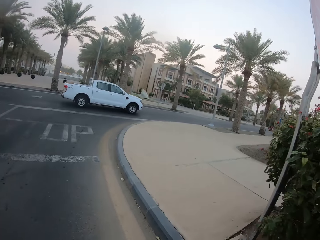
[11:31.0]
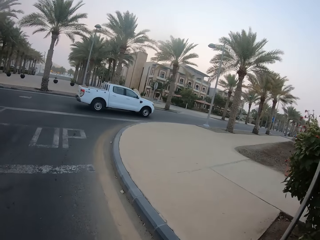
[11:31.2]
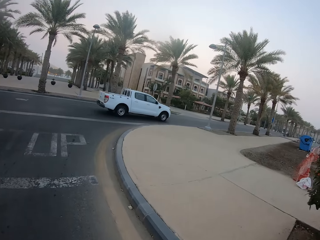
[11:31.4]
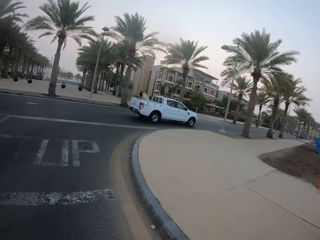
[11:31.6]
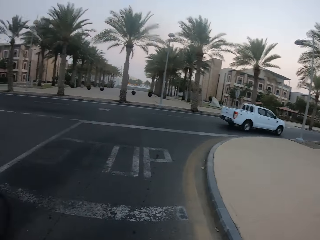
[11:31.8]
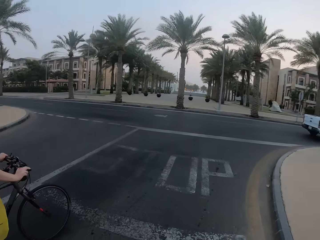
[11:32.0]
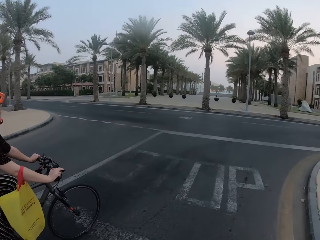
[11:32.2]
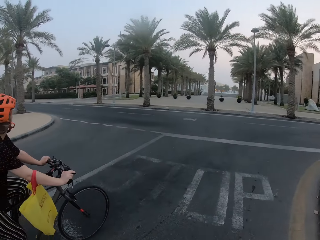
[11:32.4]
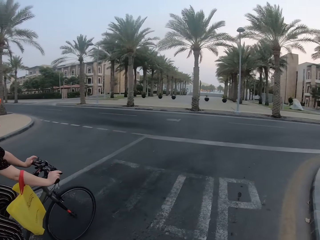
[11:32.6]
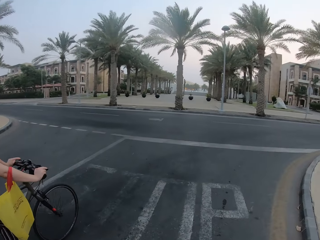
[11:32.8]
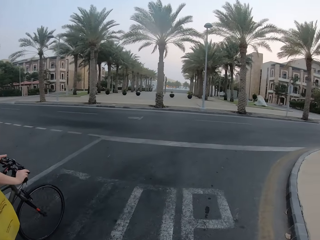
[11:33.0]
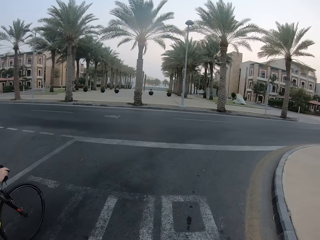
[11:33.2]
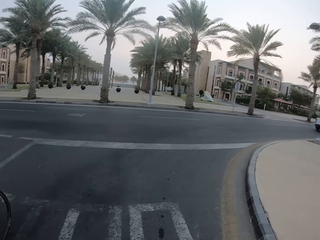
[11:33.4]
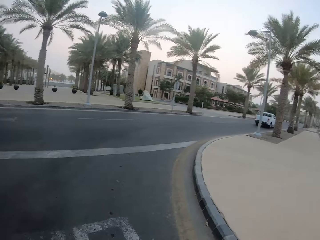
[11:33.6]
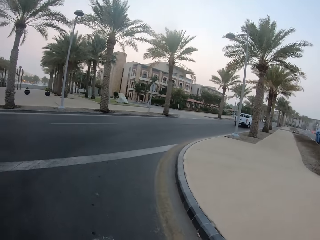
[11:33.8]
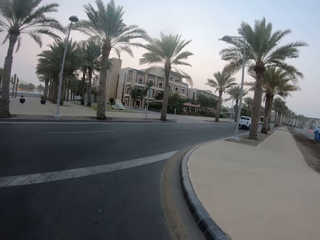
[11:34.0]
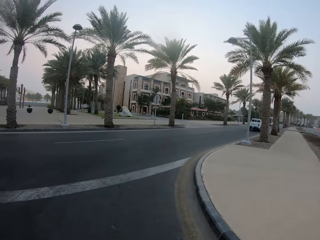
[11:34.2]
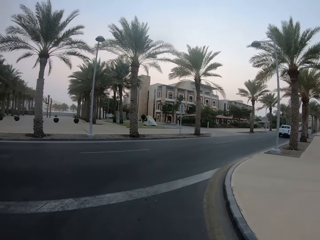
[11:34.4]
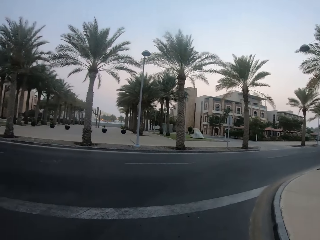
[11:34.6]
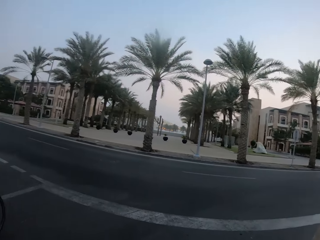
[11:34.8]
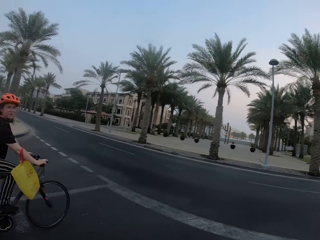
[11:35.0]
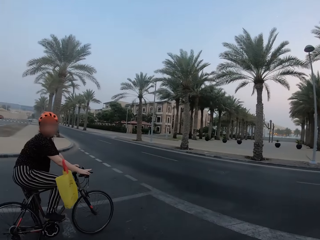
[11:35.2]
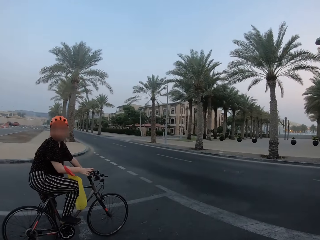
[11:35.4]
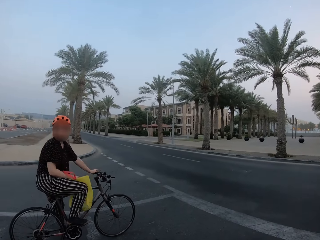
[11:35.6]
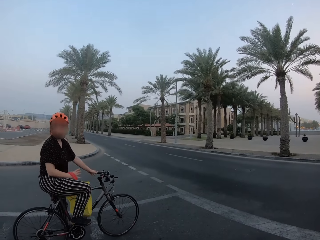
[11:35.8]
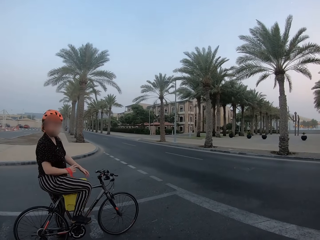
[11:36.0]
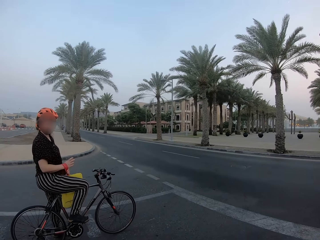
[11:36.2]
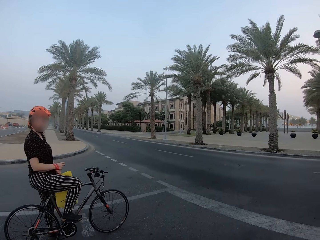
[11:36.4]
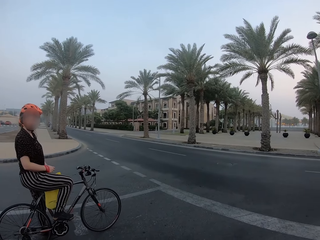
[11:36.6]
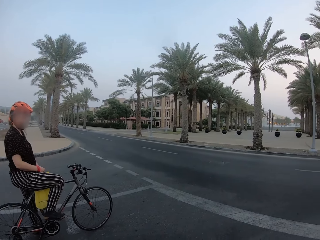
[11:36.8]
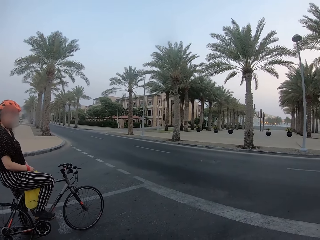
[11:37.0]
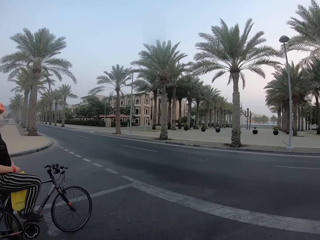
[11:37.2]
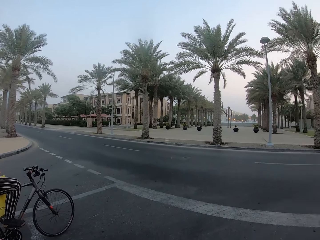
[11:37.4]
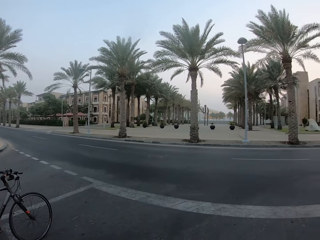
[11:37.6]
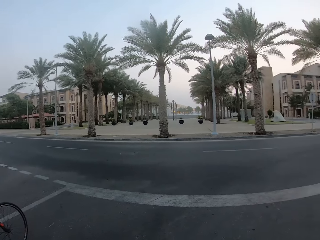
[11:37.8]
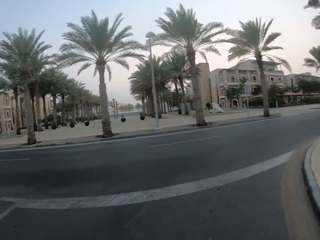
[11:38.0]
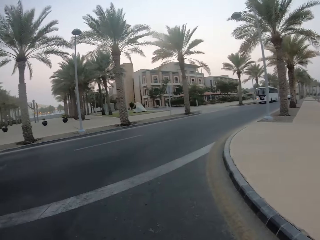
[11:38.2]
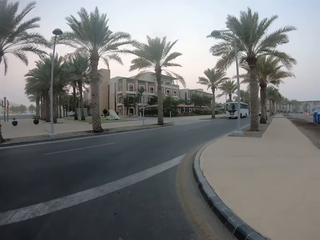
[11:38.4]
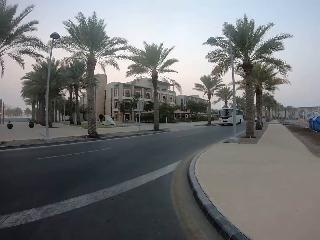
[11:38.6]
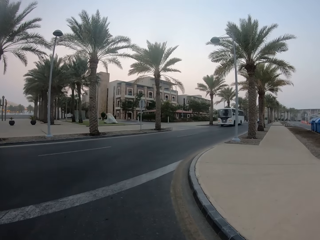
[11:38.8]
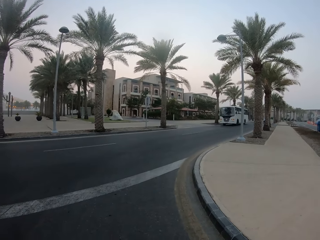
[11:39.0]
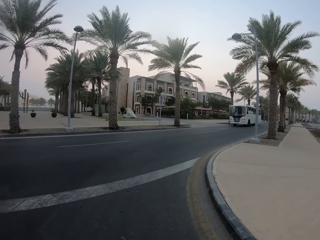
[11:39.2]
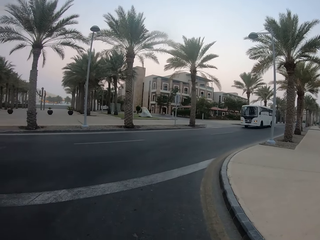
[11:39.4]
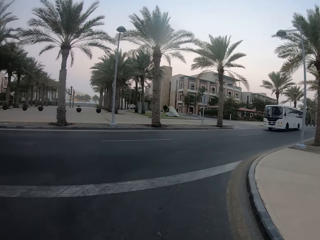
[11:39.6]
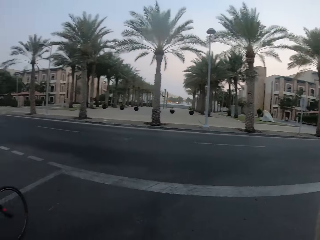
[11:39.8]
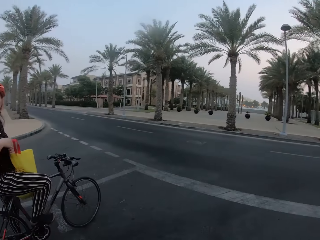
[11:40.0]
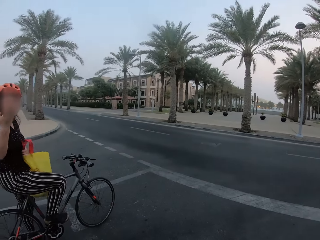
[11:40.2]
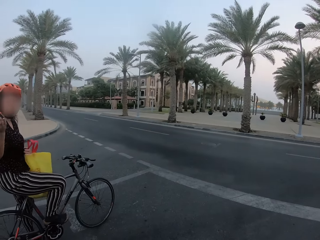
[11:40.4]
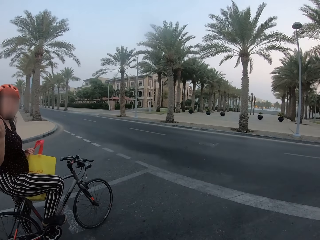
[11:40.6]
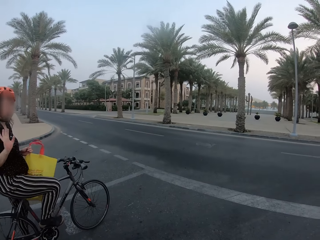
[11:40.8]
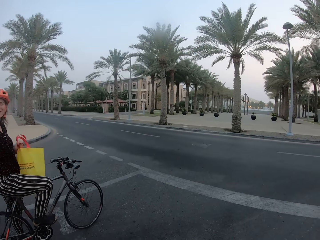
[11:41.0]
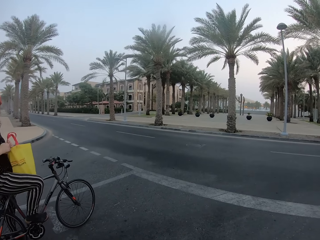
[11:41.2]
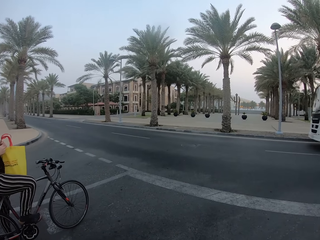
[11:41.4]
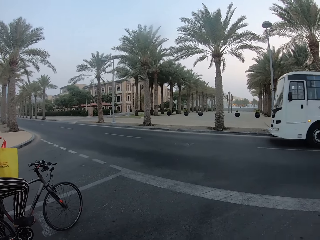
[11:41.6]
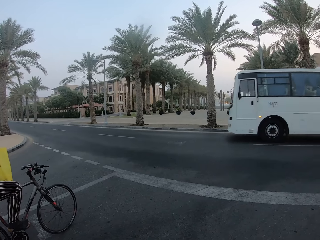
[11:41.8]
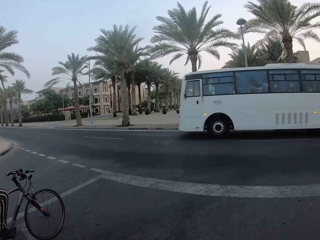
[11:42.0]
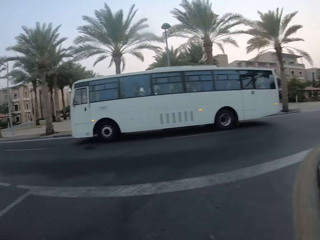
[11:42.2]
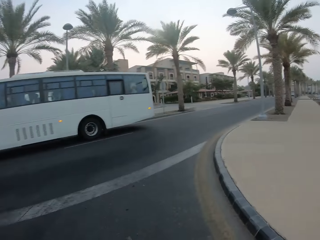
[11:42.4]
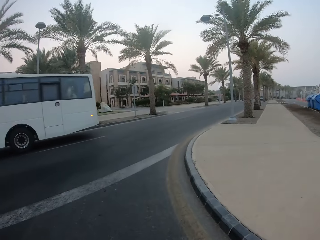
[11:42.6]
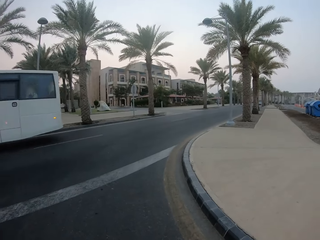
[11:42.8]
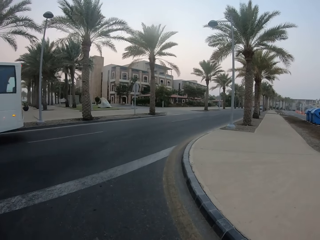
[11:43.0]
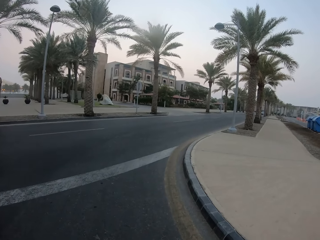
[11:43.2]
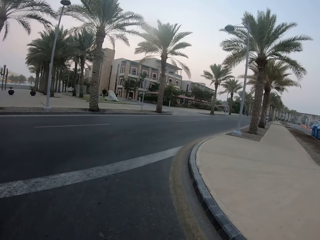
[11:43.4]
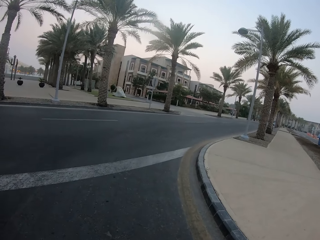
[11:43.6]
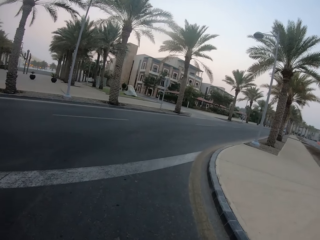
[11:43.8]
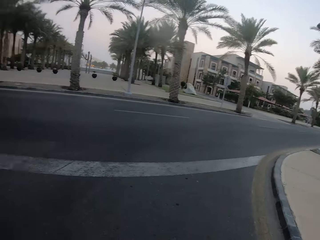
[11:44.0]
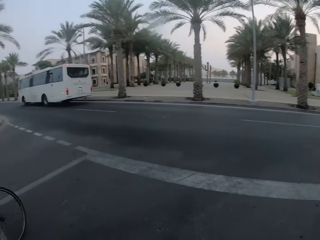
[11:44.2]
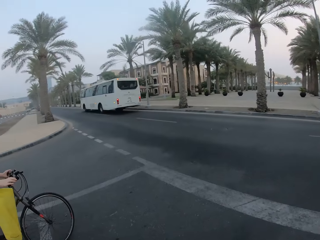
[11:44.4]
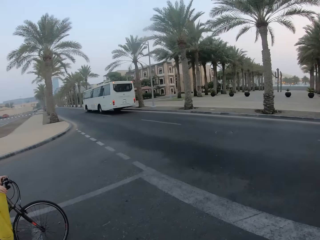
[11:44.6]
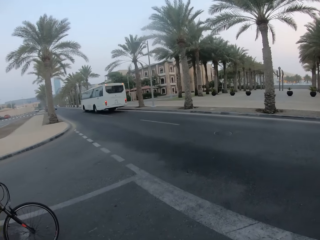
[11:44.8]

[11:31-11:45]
The camera wearer looks around the road. A woman looks around the road. The camera wearer stops at the road. The woman moves hands. The camera wearer moves hands, looks around the road.

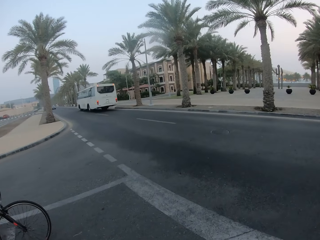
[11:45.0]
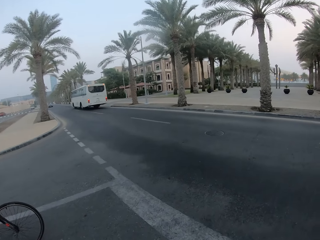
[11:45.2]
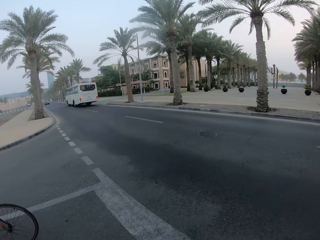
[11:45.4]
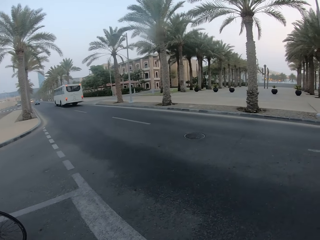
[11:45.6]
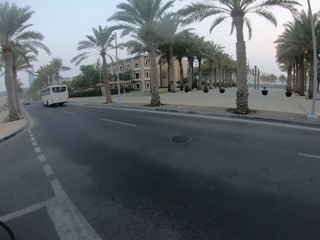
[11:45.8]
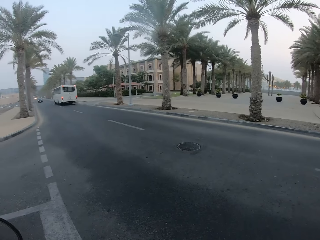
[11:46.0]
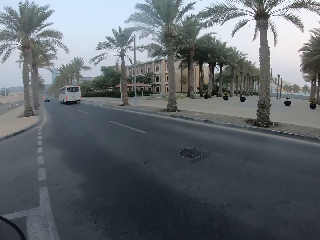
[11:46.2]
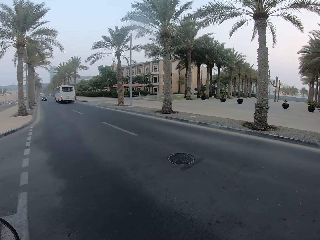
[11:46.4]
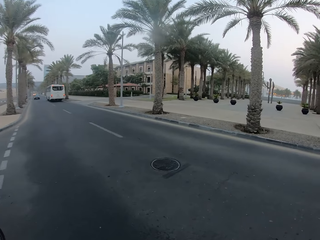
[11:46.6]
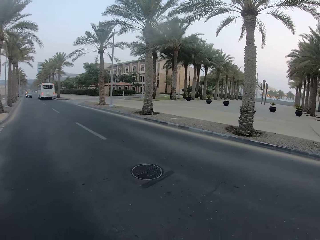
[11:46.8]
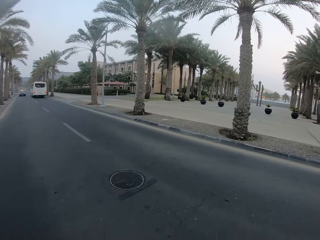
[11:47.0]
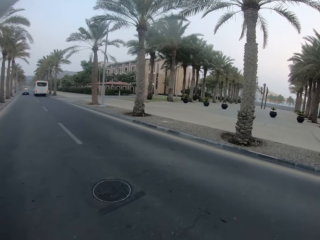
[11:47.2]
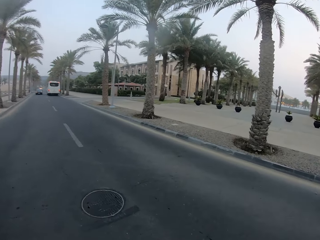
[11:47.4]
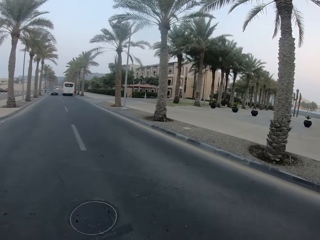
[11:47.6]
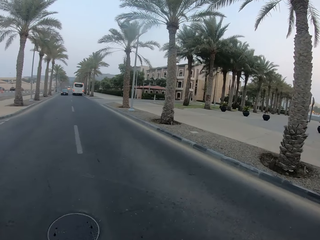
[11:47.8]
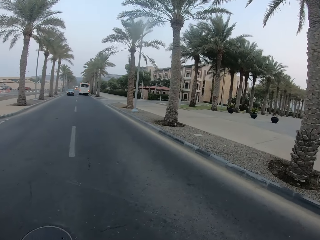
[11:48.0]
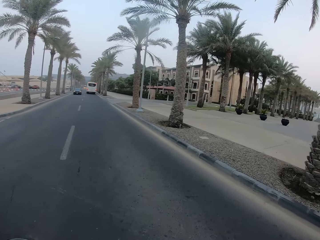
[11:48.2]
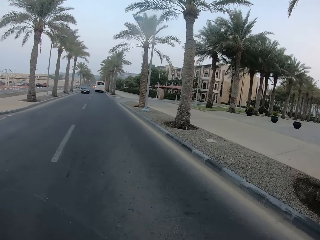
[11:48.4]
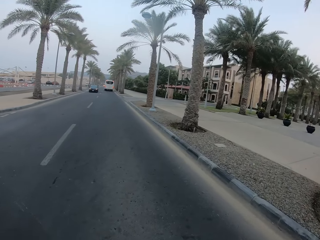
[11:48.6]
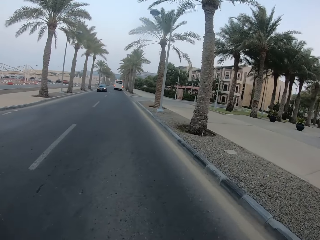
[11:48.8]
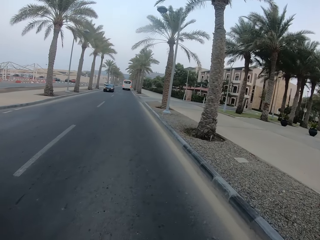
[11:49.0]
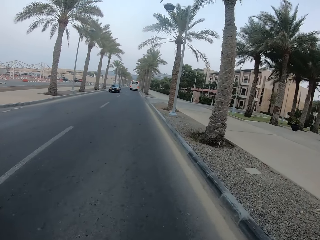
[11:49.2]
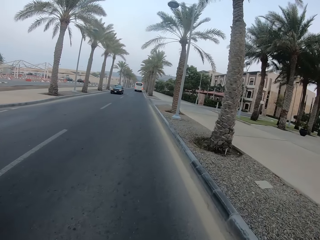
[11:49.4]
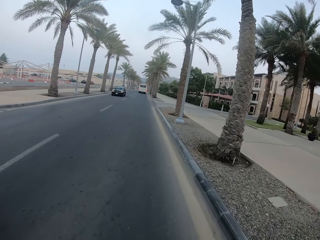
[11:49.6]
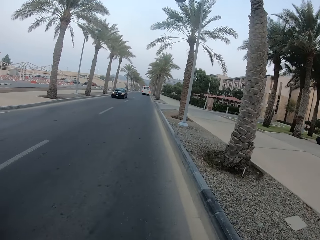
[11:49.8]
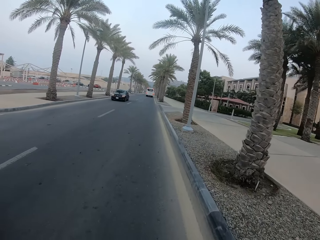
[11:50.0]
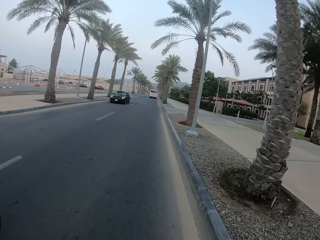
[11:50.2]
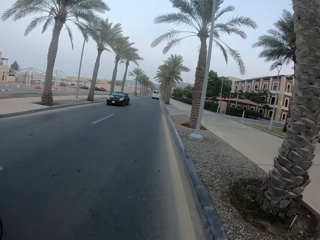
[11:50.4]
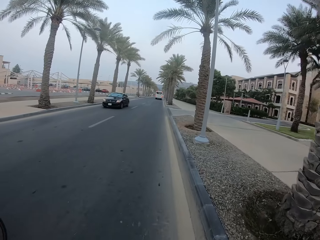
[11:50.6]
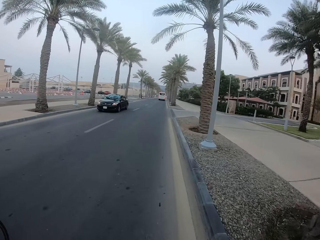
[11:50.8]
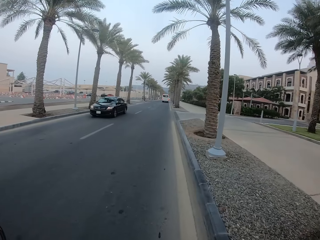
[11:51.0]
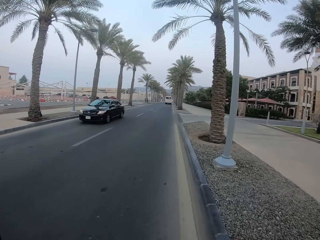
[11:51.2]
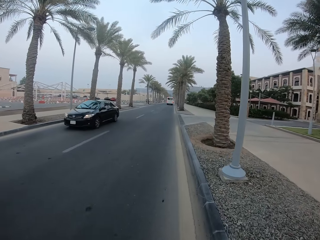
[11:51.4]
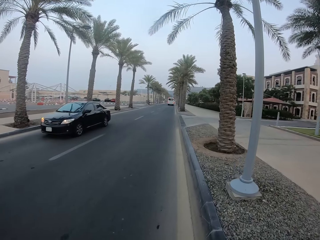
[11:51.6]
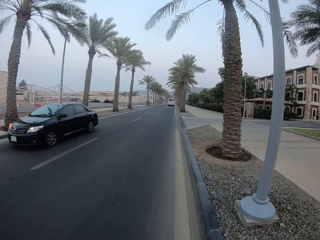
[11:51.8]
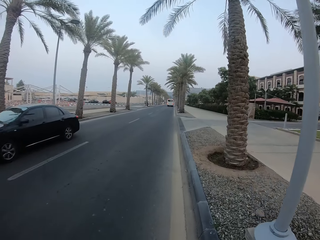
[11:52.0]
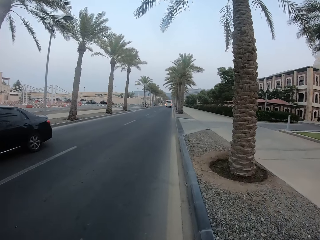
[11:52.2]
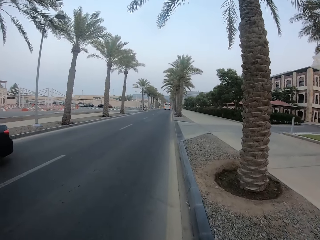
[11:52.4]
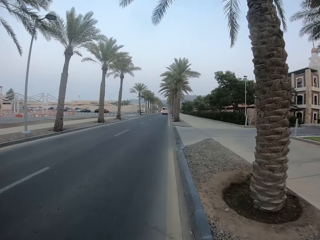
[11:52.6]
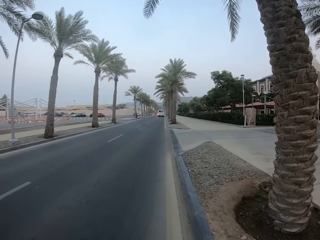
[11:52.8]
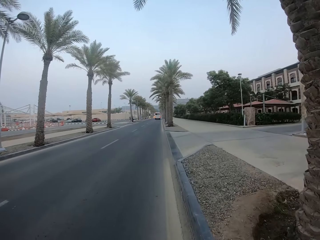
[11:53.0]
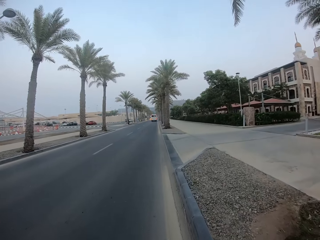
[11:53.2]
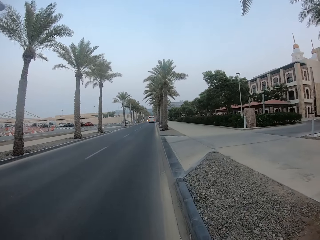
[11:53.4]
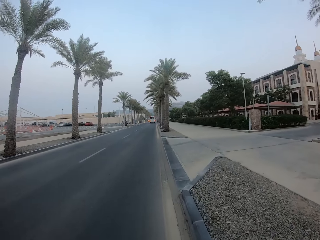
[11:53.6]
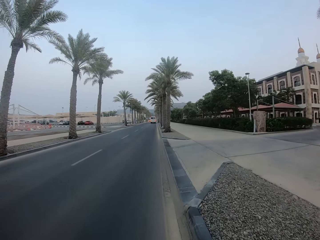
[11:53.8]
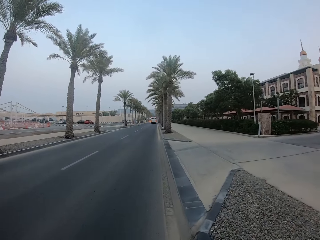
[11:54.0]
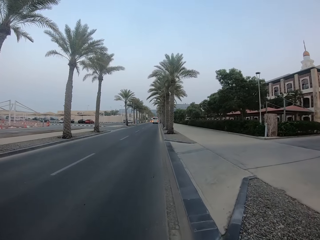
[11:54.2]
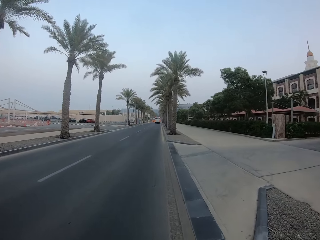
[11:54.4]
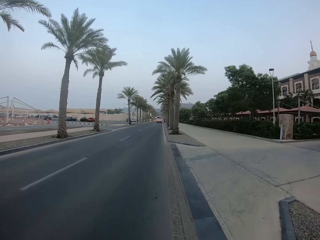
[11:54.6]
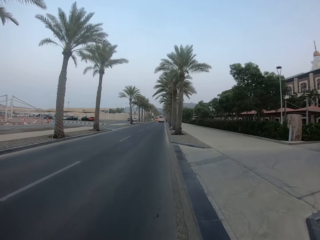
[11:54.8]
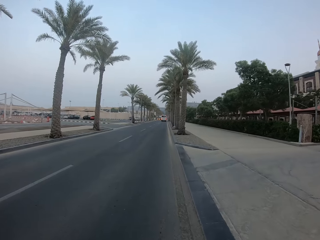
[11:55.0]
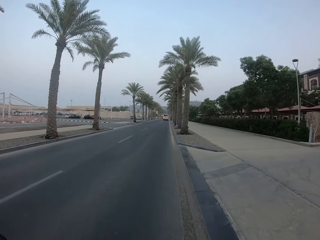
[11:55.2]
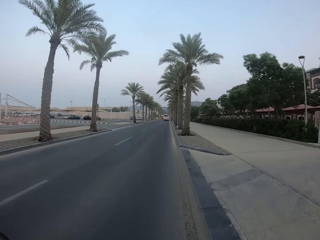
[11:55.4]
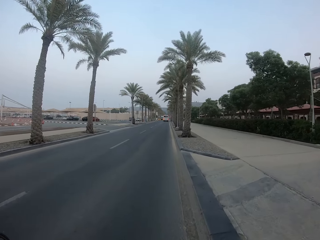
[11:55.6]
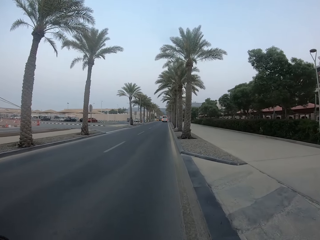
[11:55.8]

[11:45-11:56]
The camera wearer cycles on the road.
